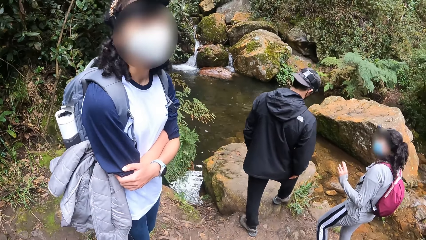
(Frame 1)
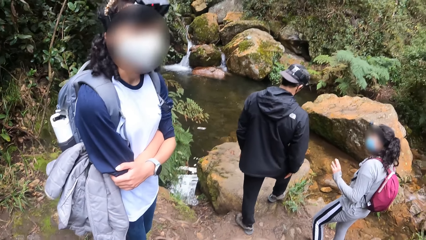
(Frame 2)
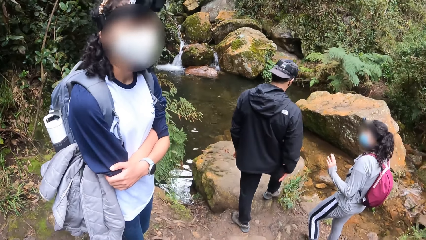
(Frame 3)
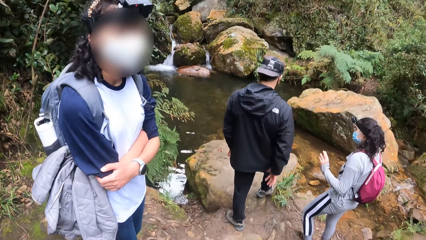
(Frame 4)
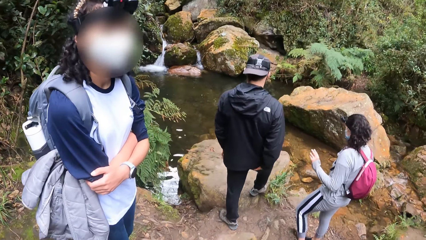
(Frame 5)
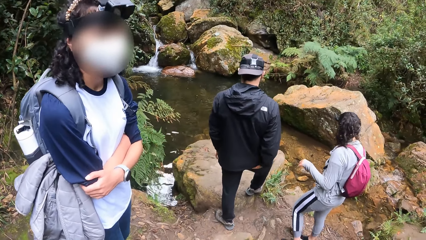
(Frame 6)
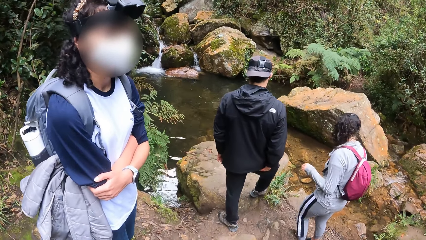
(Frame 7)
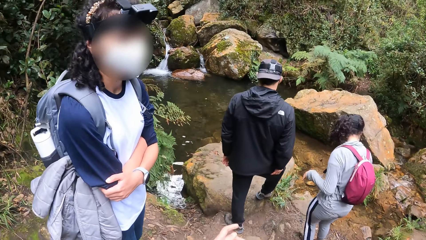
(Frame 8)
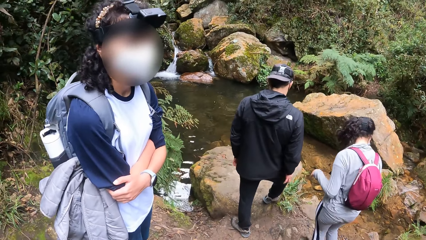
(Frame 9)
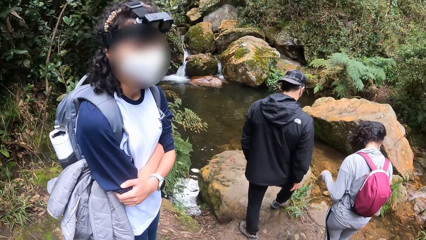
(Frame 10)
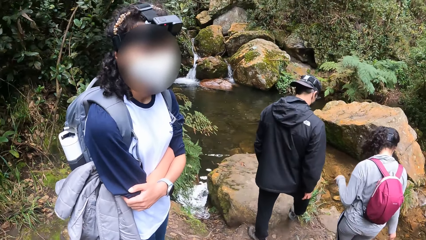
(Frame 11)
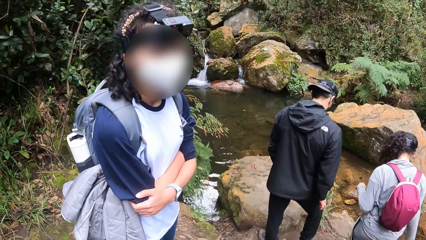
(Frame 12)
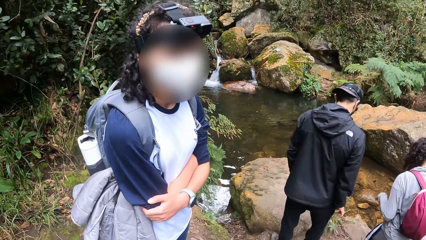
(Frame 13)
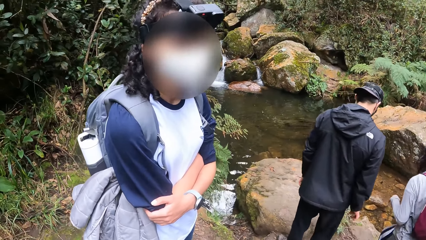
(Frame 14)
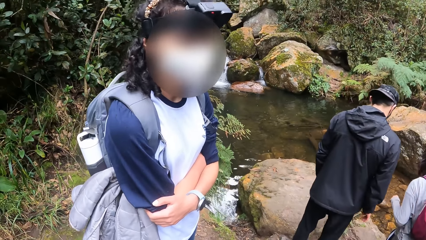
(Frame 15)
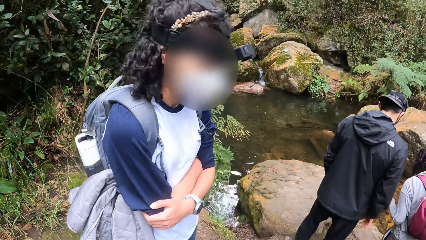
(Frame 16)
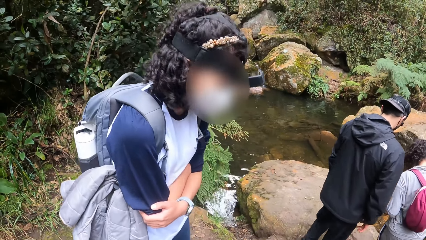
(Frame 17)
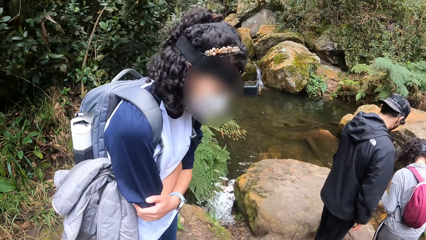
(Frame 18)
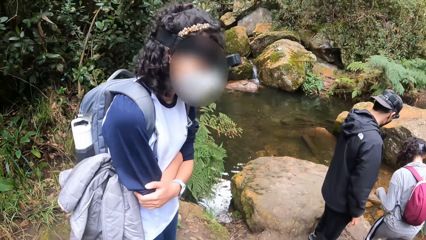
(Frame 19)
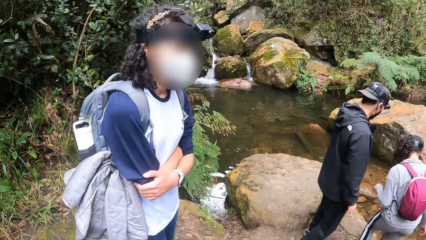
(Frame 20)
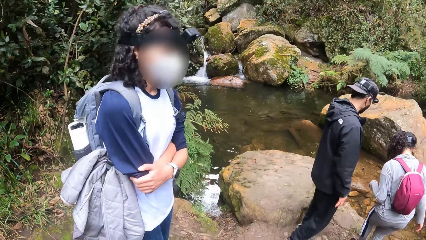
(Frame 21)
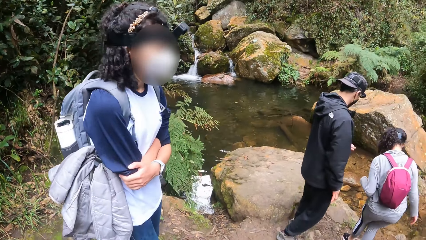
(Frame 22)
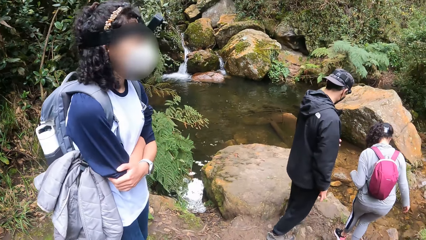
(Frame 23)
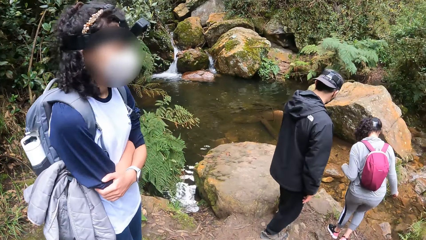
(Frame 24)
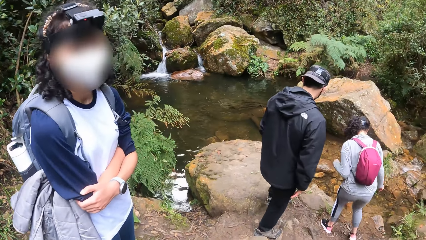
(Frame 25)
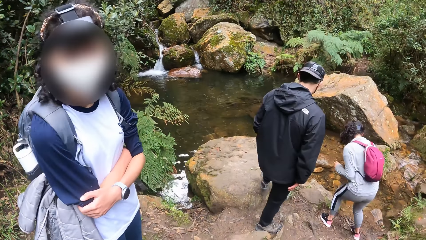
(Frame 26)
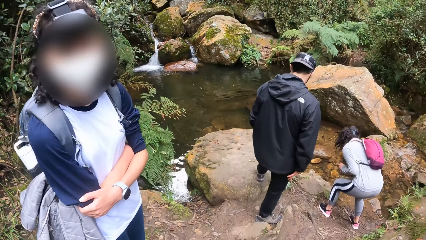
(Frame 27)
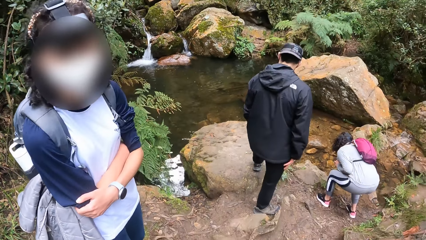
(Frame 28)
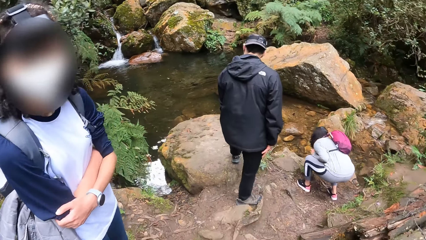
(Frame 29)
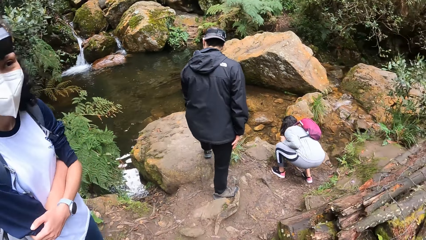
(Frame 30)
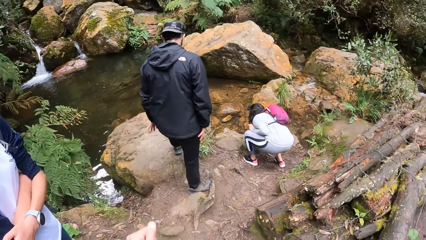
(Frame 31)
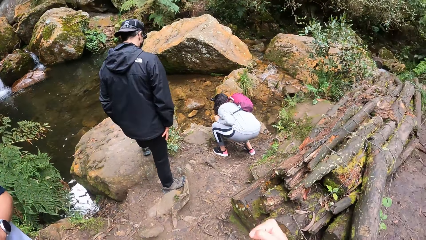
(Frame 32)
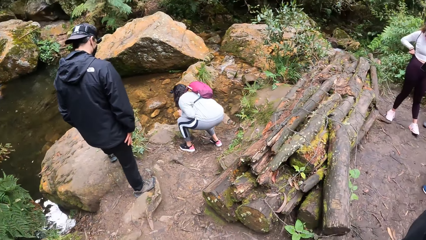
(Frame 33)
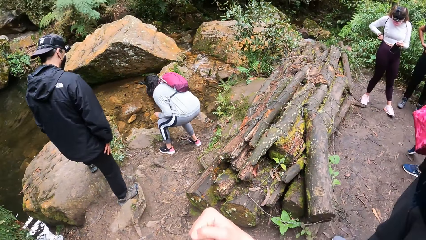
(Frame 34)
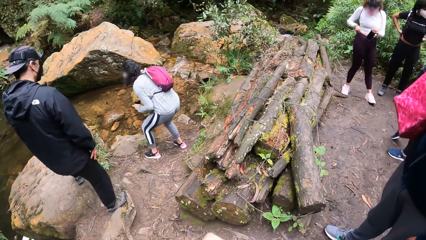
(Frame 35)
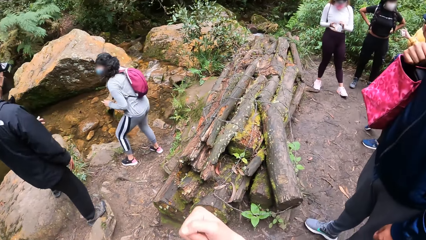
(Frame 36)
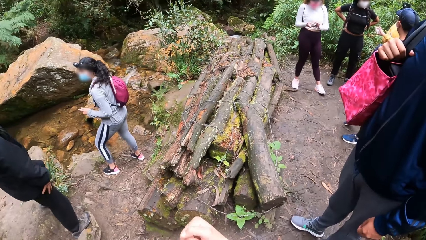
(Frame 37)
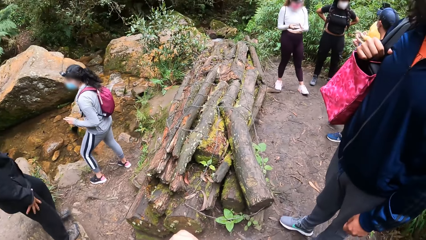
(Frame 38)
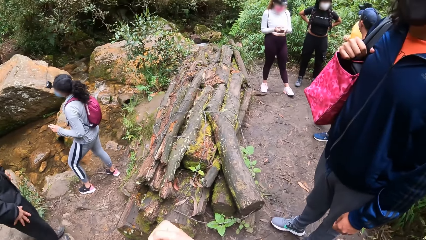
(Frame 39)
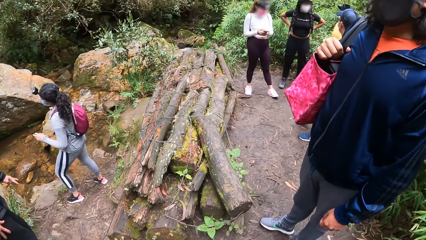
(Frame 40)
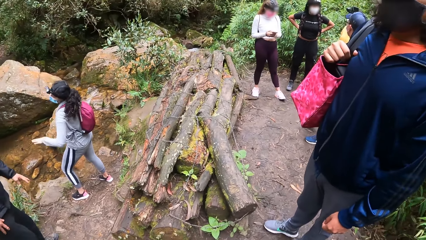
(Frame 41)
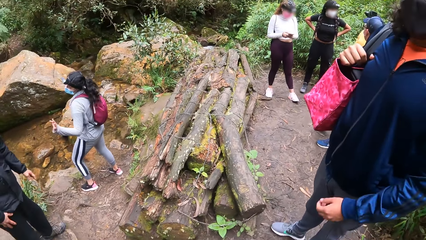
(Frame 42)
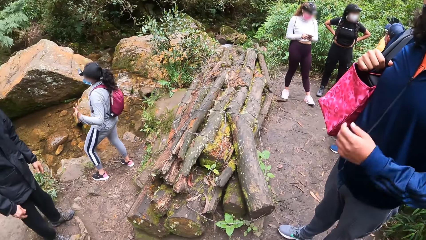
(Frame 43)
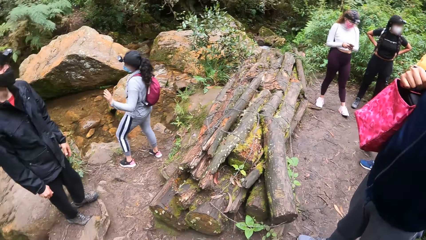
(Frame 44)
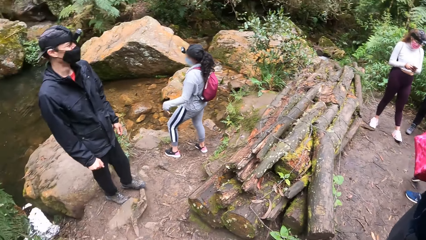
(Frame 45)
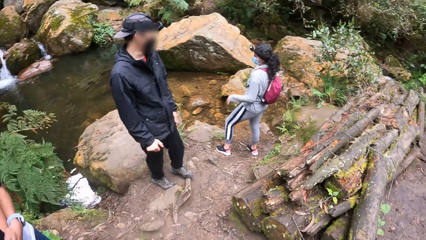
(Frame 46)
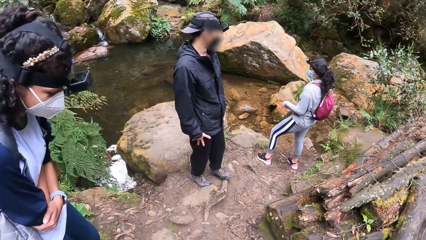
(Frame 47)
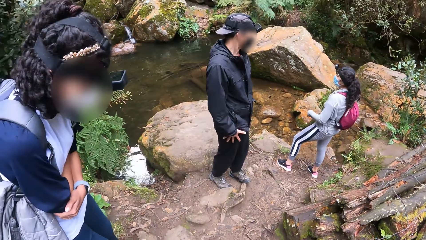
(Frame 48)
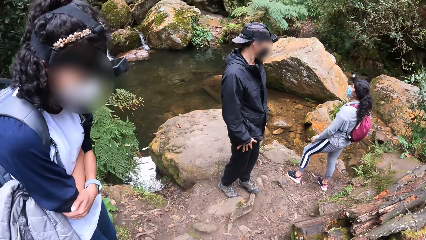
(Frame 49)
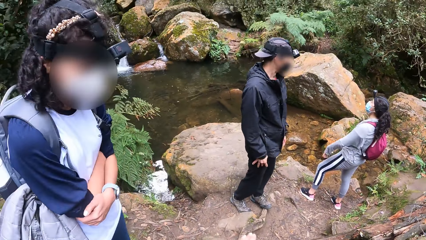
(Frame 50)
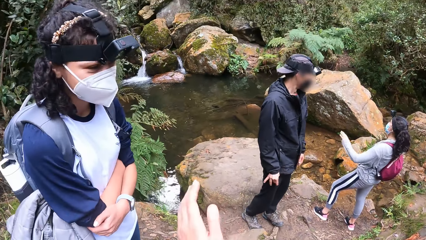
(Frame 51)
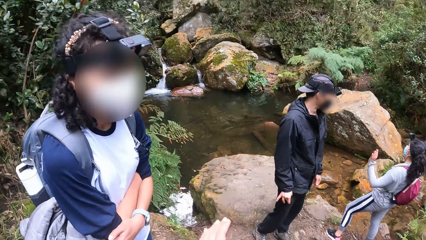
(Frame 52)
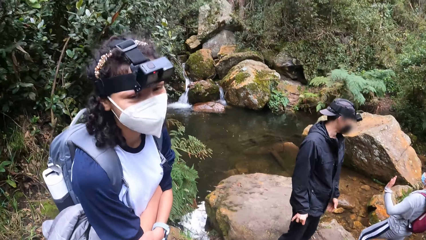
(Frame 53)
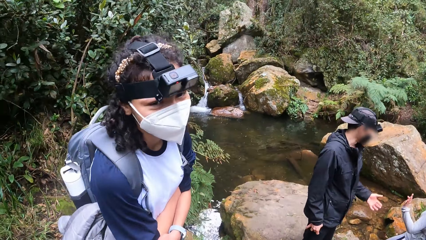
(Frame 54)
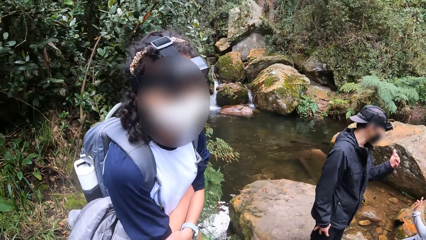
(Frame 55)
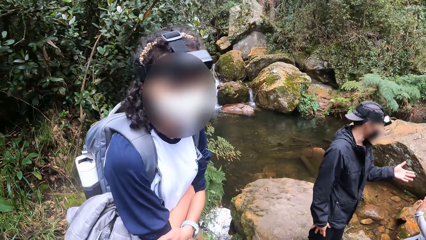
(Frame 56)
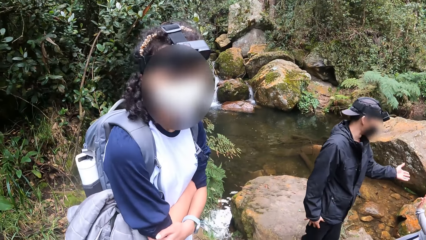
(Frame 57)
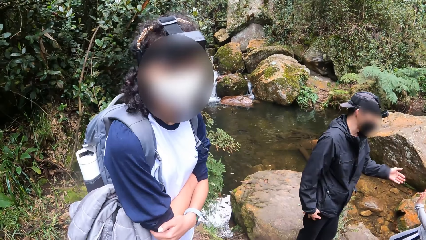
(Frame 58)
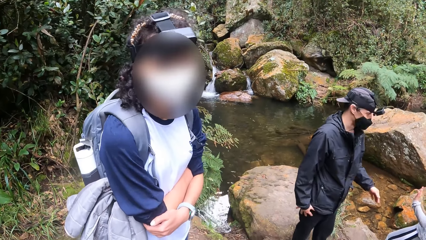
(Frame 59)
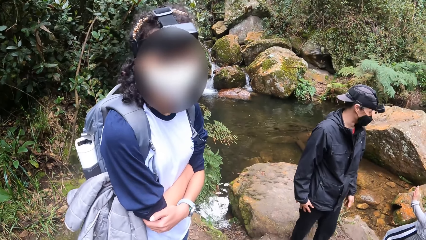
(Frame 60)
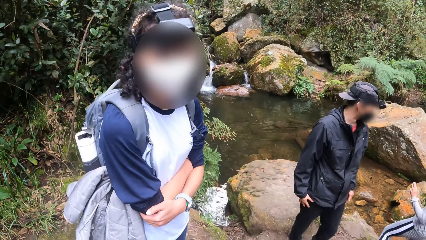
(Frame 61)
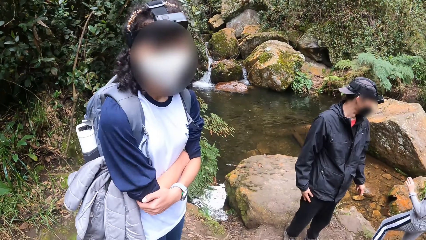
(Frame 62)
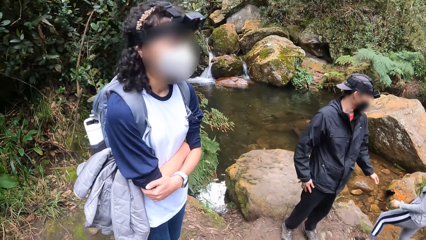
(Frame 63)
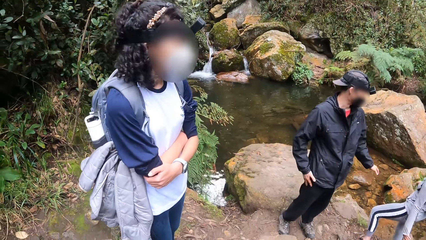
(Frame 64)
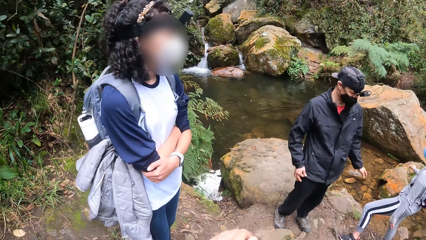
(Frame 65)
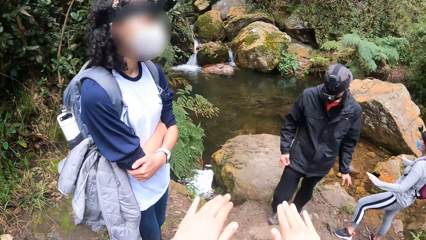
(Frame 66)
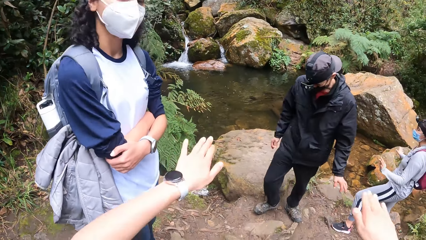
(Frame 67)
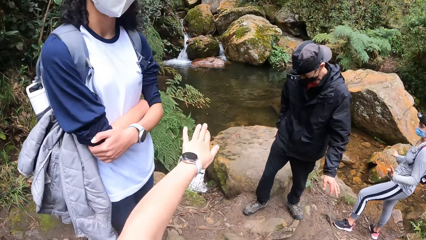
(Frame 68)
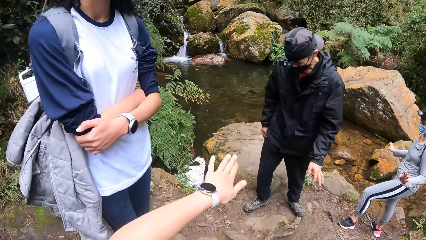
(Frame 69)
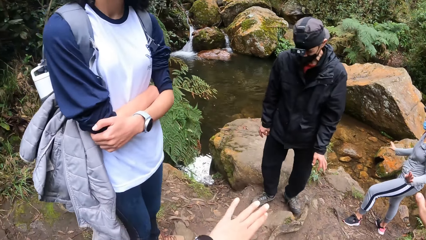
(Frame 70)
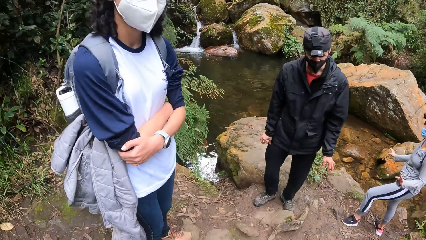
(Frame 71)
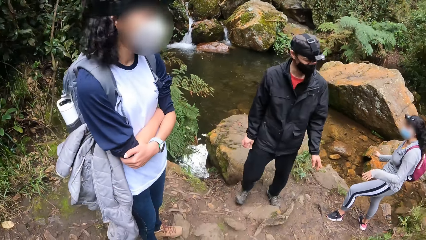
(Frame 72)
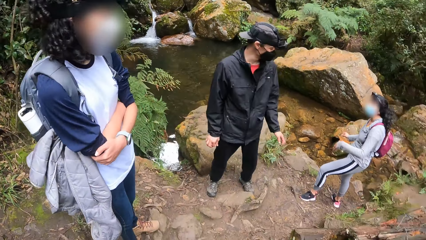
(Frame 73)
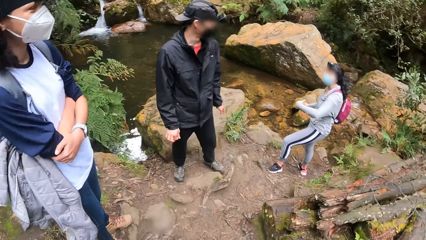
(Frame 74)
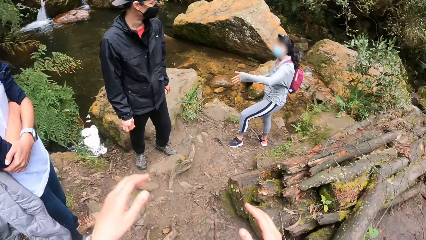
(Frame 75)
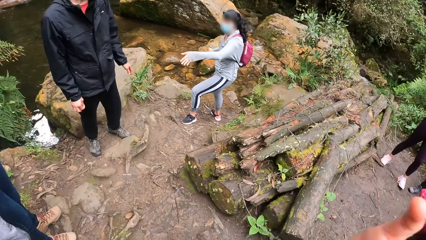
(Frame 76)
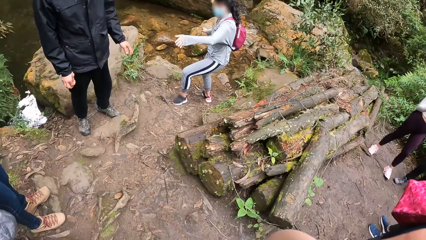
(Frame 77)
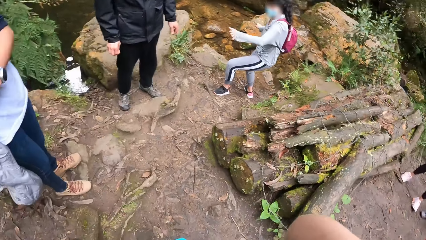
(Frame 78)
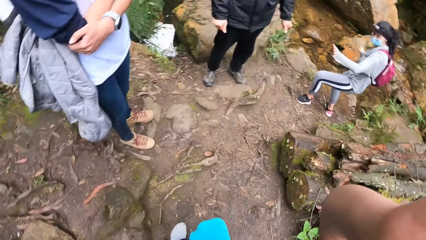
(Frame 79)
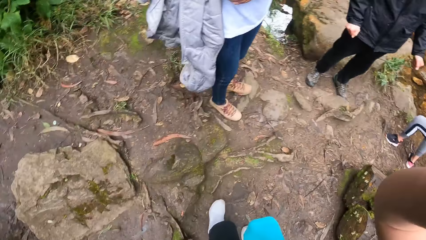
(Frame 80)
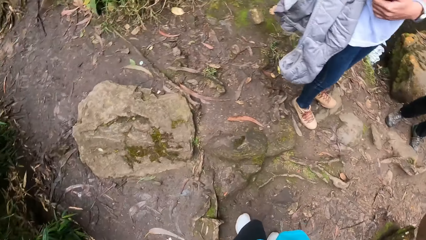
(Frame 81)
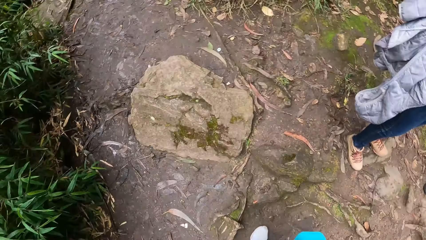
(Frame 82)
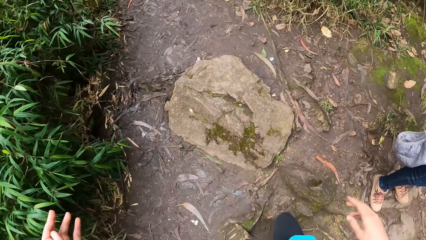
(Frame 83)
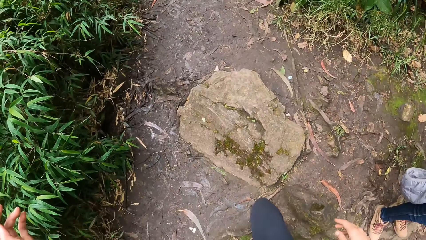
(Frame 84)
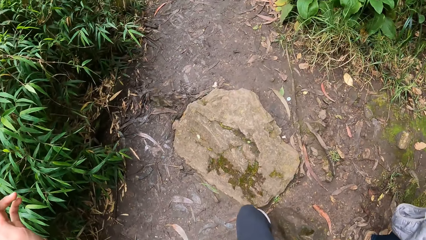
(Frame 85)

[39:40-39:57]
A woman rinses her right hand with the water from the river. The camera wearer looks around. They interact with another woman. A man interacts with a third woman. The camera wearer moves both hands.
